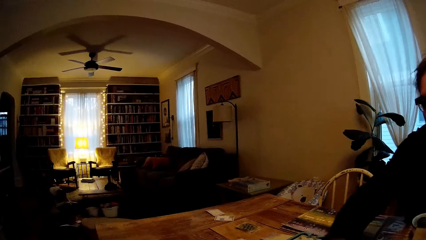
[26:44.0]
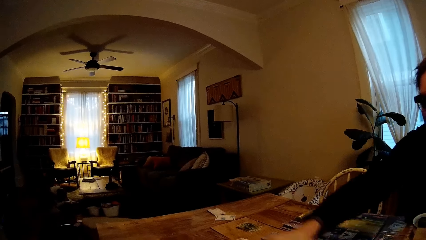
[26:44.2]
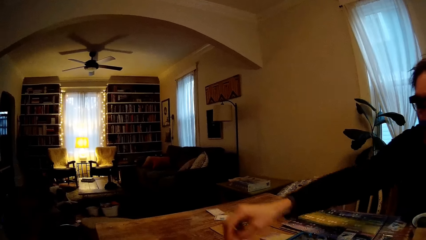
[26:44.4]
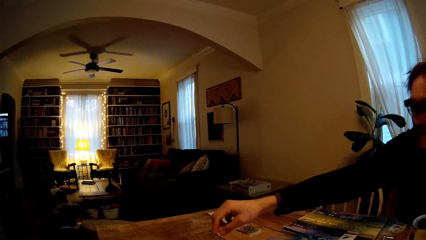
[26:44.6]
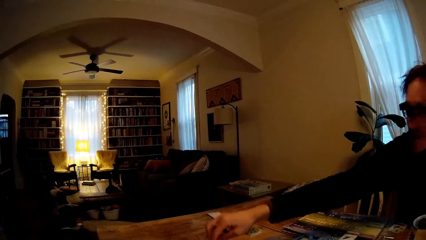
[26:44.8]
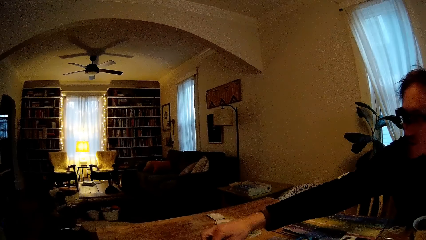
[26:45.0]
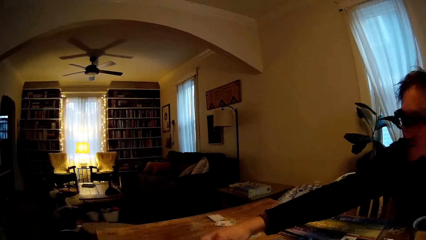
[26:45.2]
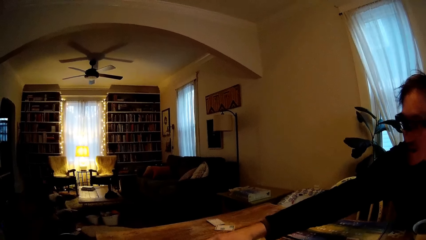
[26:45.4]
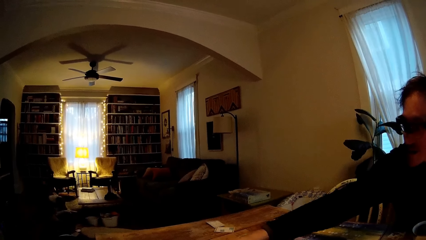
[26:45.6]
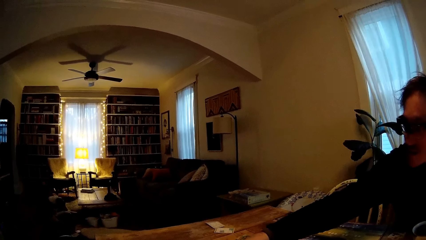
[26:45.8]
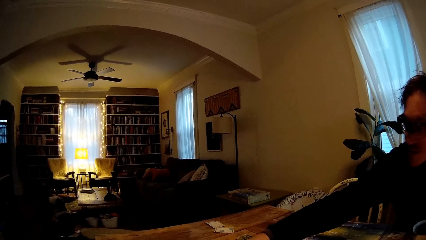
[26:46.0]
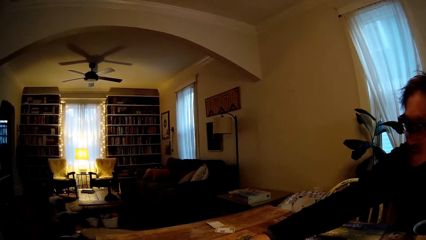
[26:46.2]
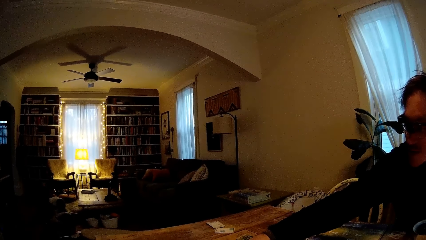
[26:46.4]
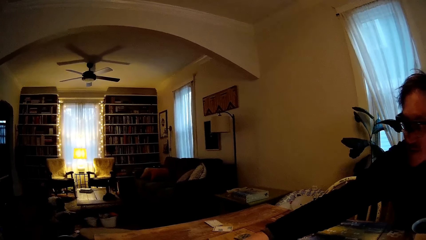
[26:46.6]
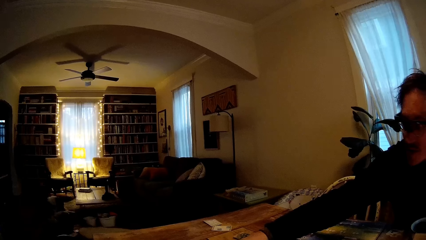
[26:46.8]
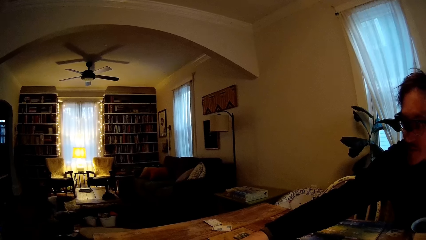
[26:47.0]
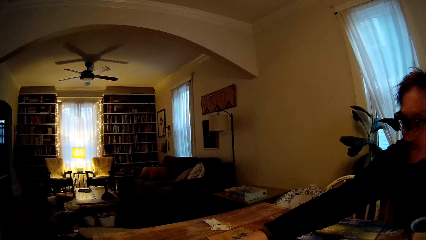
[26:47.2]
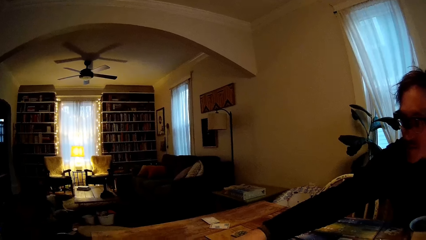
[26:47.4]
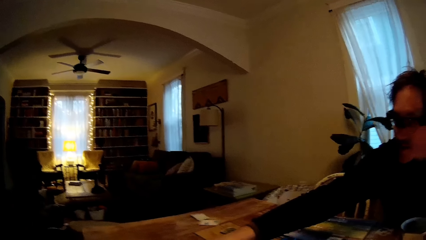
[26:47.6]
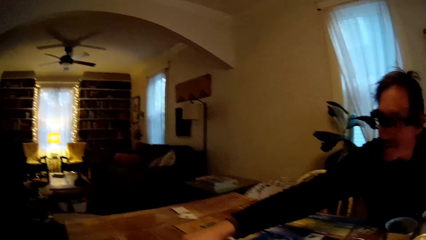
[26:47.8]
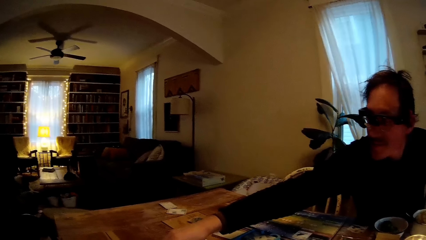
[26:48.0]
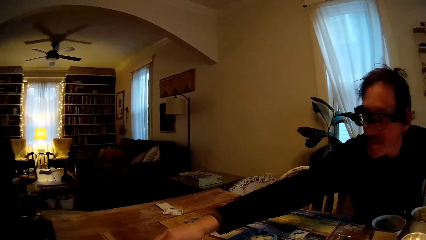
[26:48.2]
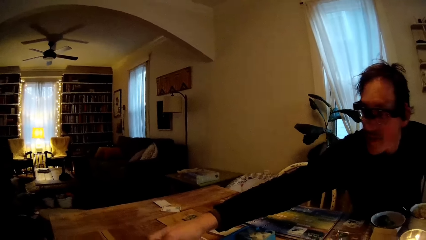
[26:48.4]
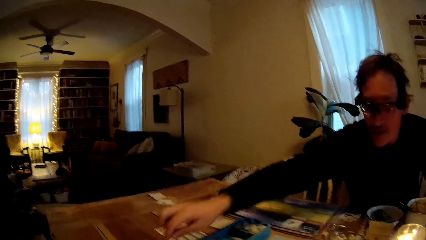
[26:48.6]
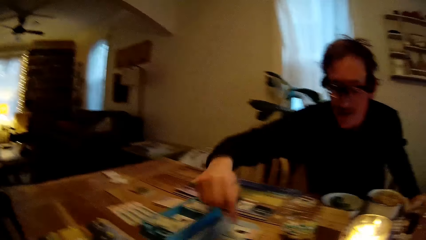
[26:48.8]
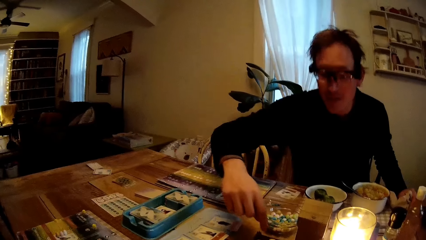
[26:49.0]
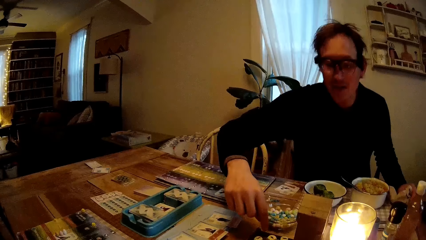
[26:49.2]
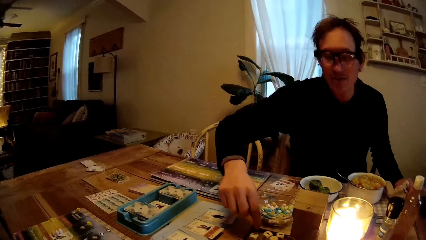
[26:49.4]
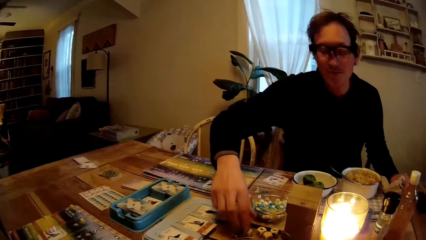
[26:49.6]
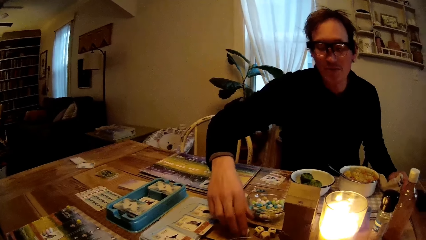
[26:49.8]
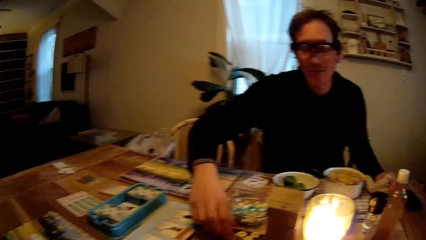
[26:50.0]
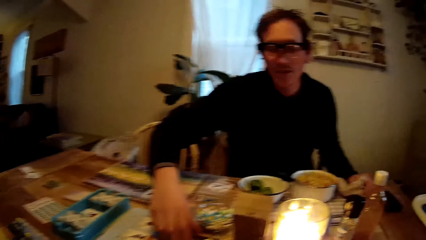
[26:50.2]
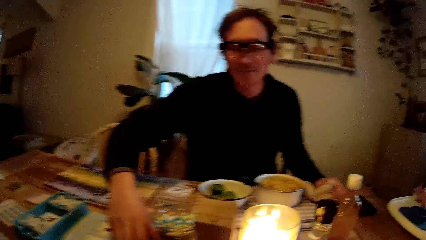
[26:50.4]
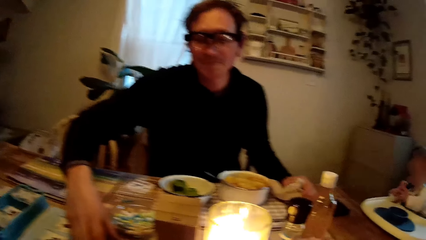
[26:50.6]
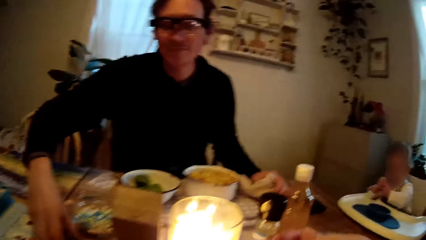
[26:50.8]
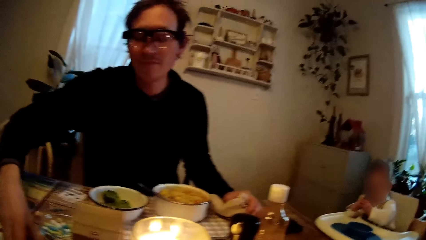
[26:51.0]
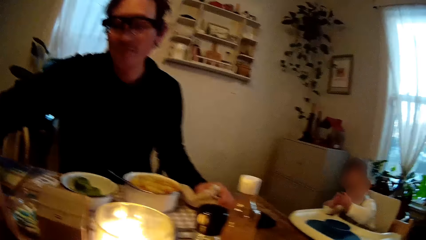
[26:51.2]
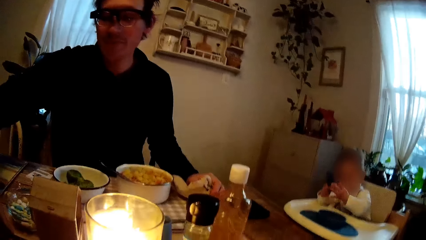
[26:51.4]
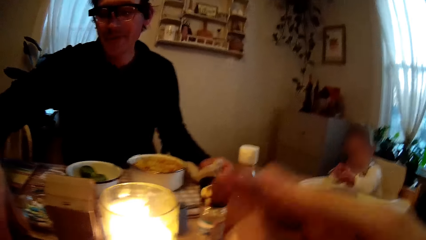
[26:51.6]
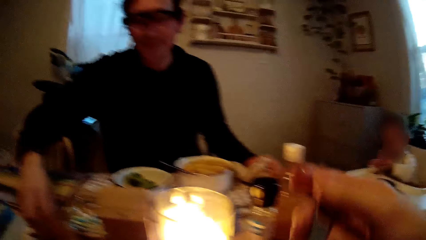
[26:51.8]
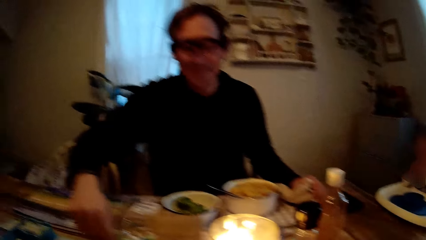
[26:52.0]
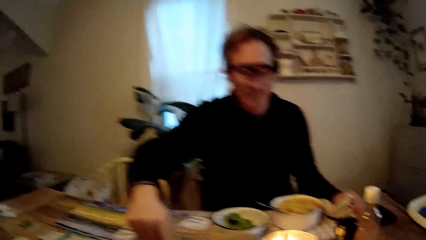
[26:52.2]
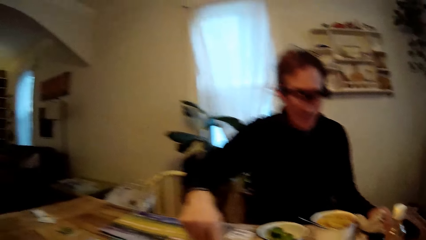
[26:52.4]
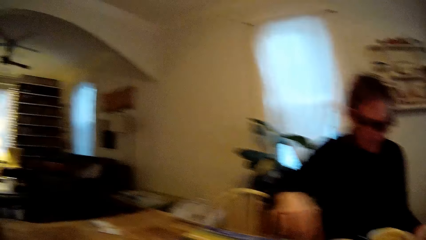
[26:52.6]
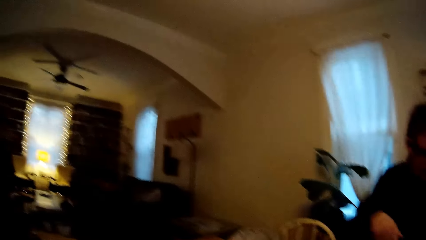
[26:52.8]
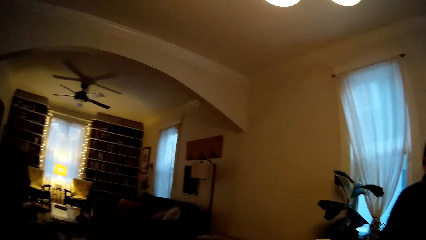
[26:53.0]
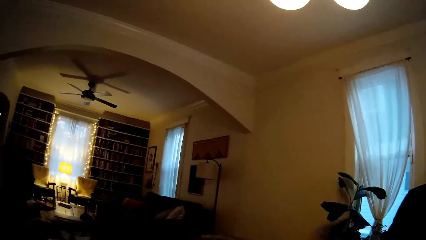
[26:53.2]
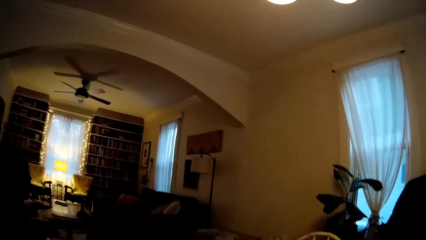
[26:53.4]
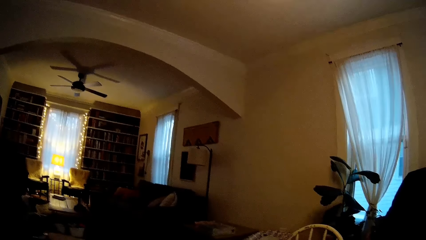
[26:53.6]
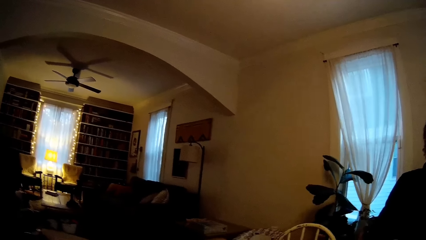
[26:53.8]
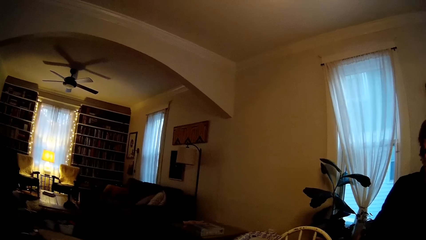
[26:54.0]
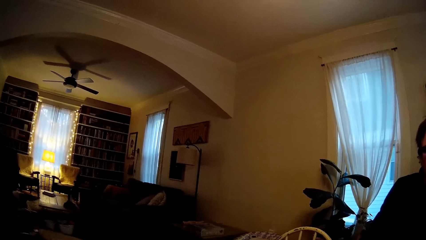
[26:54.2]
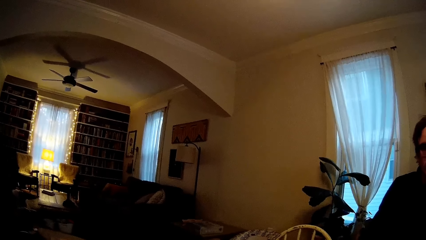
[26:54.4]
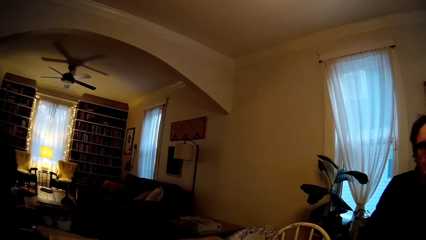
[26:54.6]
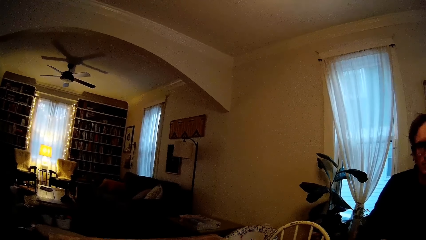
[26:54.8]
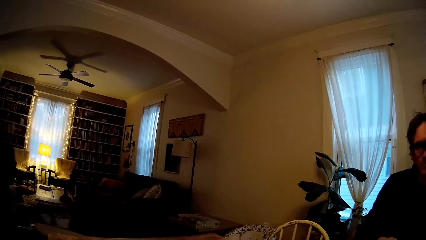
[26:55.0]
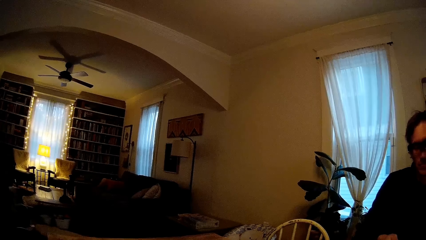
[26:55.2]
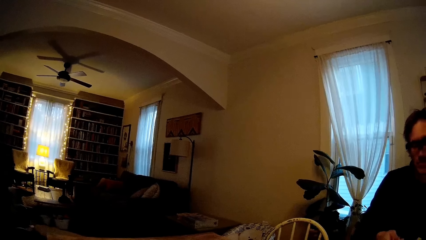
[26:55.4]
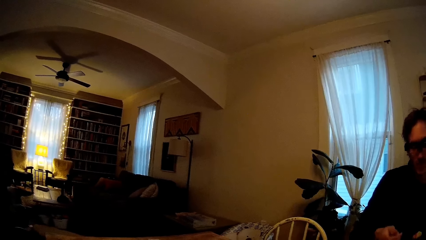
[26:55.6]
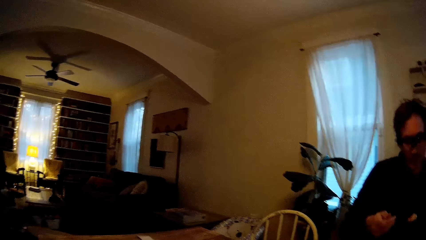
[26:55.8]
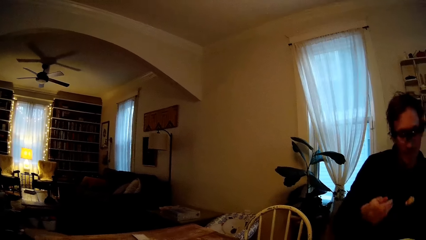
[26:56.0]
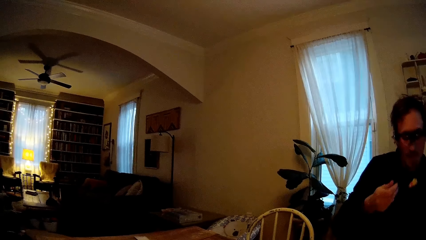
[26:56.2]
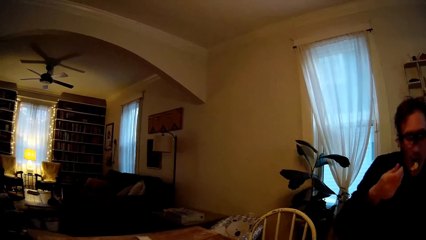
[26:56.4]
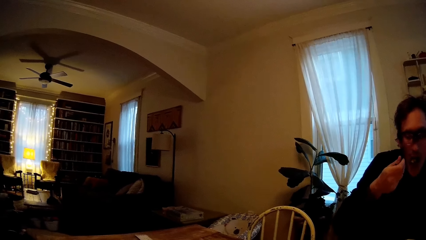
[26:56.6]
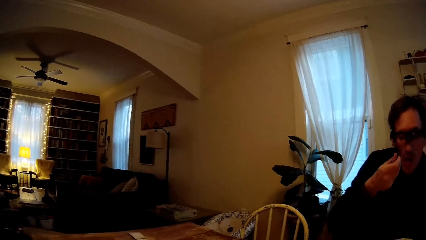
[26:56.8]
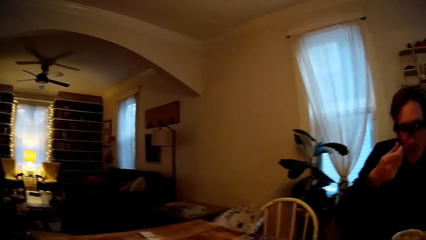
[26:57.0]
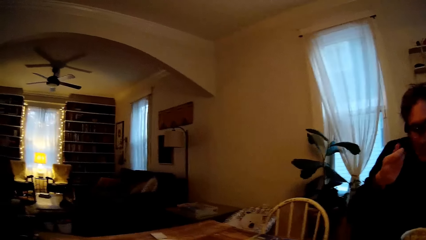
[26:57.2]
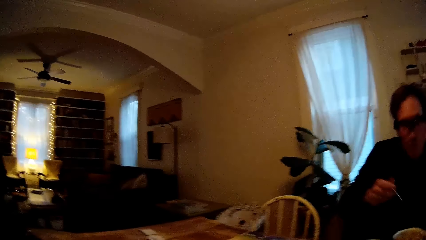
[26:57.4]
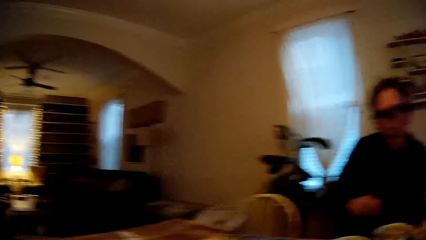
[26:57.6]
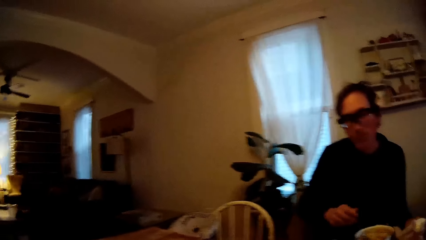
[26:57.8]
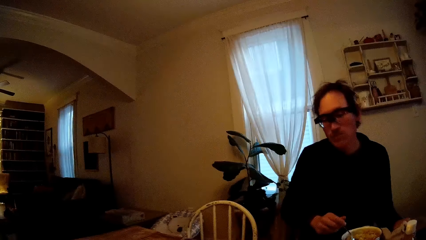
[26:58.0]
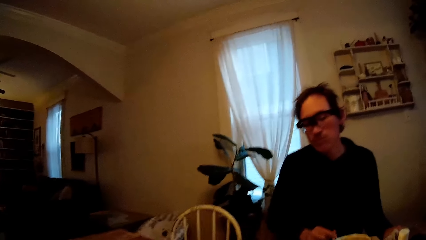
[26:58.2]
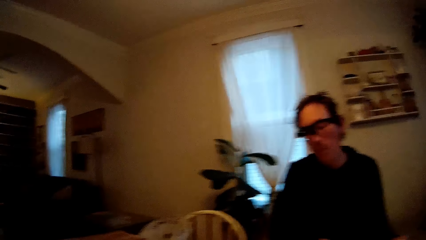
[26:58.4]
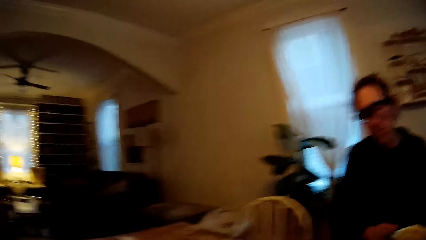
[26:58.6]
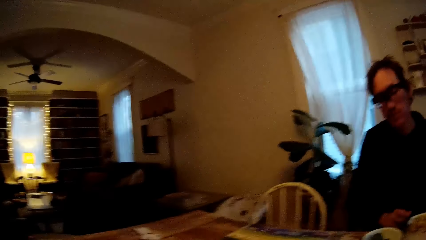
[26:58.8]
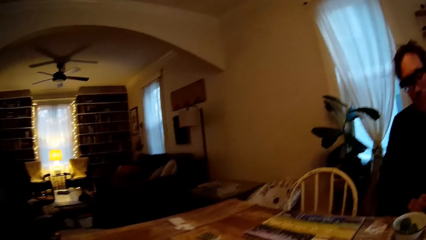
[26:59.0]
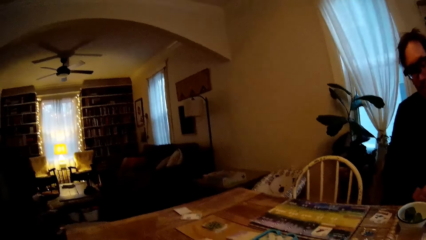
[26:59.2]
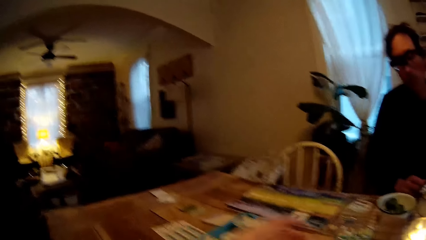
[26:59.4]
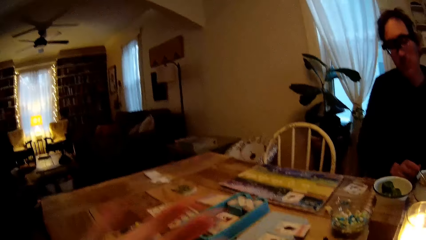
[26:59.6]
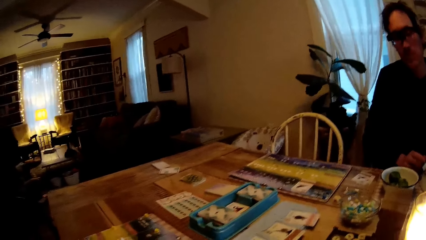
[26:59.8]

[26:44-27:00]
The man touches the game board with his right hand. The man moves a game dice with his right hand. The camera wearer raises the fork with her right hand. The man eats fruit salad from the spoon in his right hand. The man holds the spoon in the bowl of fruit salad with his right hand.
